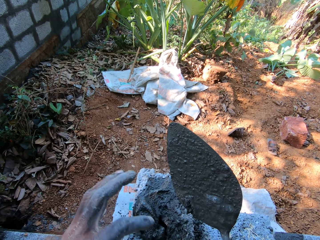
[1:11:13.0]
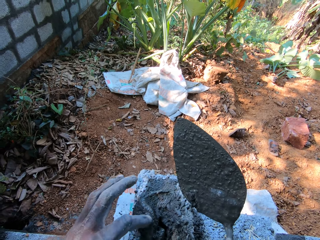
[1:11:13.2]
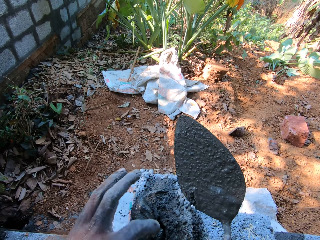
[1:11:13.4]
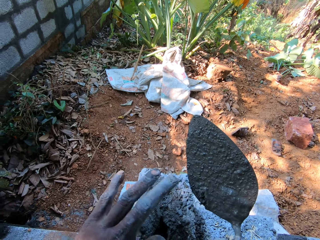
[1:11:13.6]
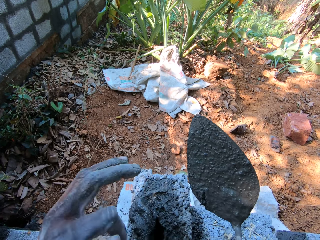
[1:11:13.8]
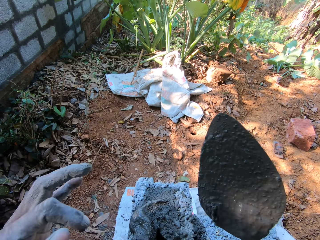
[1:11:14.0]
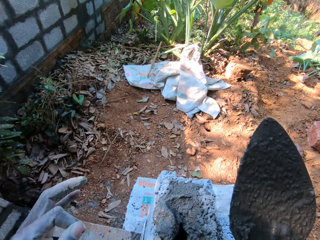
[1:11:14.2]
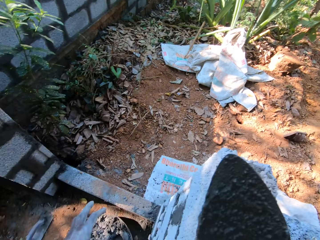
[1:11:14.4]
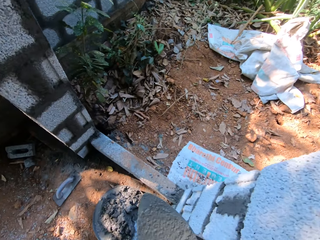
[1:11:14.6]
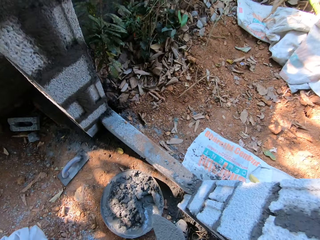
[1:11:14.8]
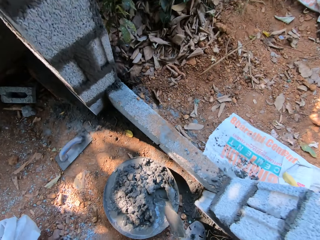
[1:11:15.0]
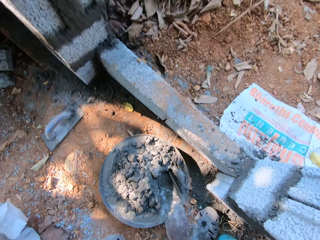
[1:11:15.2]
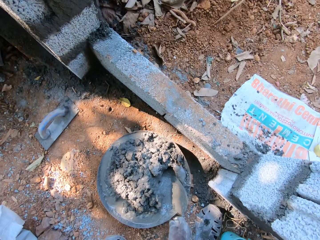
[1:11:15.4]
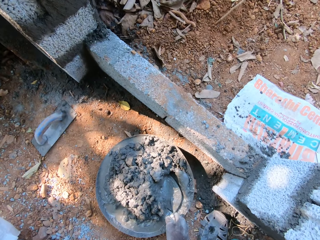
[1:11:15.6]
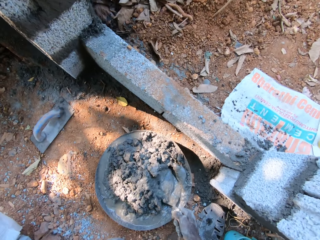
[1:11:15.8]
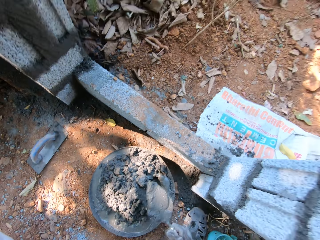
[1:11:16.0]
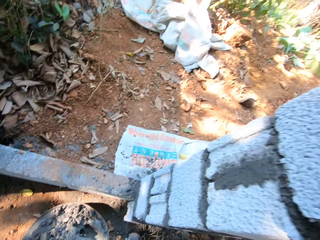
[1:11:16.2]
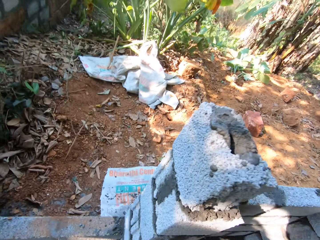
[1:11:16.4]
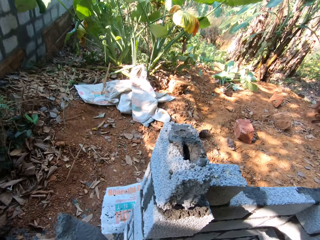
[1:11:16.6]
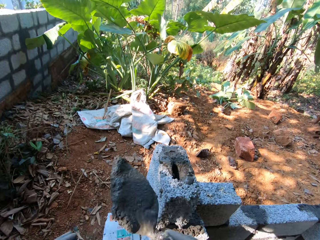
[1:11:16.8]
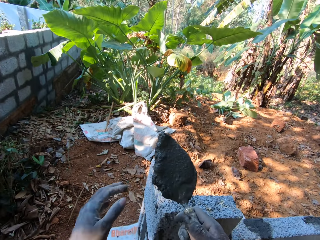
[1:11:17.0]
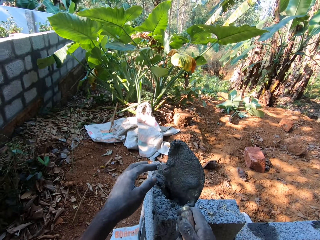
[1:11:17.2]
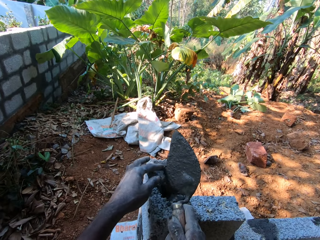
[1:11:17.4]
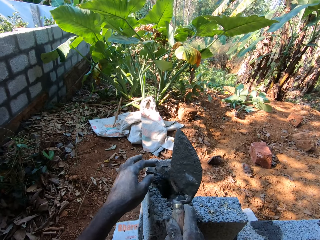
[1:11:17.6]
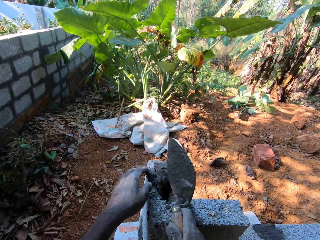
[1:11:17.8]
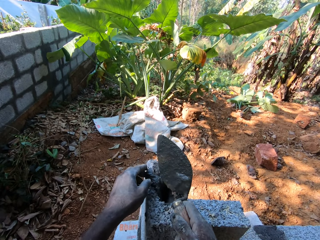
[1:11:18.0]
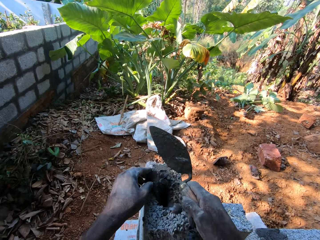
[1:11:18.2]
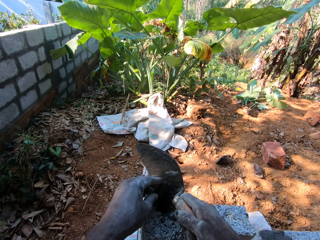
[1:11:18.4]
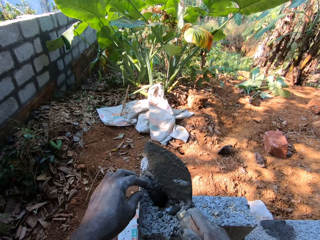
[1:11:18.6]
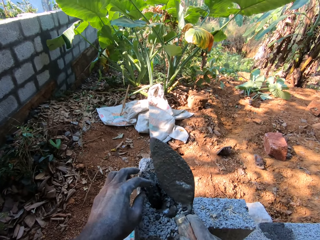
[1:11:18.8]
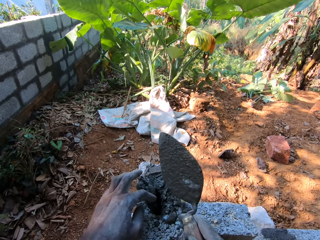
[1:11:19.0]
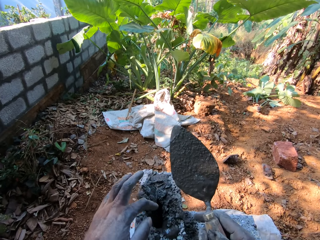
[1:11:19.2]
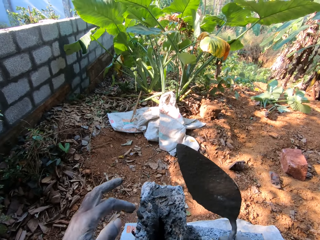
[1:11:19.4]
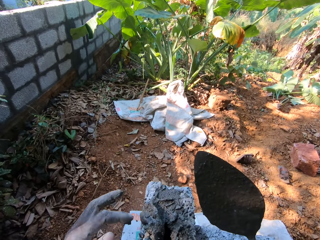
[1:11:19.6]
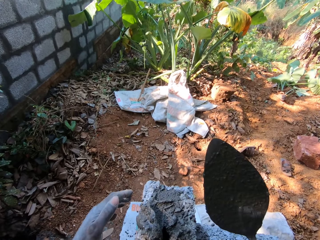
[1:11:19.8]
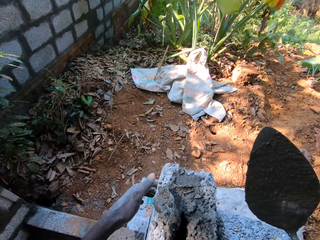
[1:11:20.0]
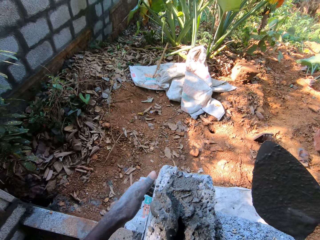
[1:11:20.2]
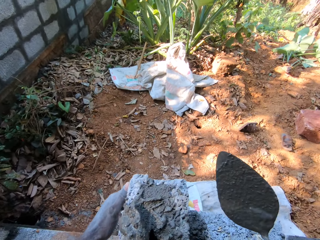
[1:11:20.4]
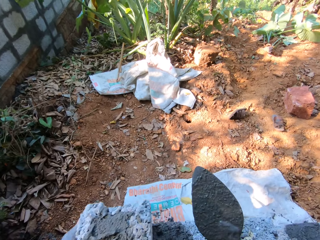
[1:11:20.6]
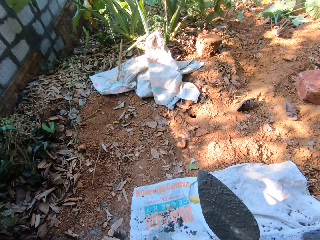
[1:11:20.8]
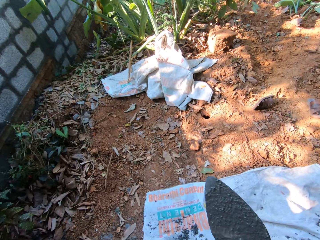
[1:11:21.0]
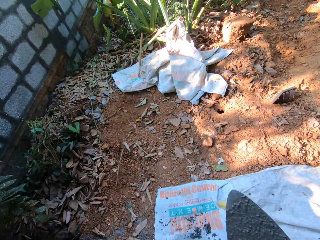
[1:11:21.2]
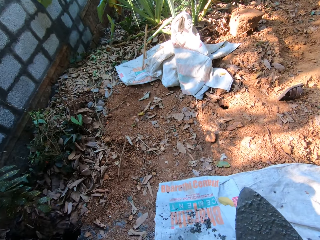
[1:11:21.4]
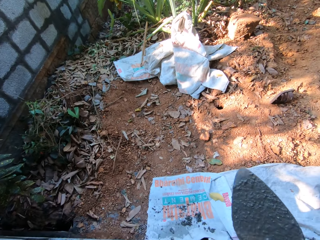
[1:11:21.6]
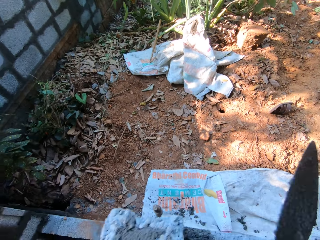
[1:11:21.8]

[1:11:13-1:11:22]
The camera wearer scrapes the mortar from the block with his left hand. He takes the mortar from the head pan with the hand trowel in his right hand. He pours the mortar into the block hole with the hand trowel in his right hand. He scrapes the mortar from the block with his left hand. He scrapes the mortar from the block with the hand trowel in his right hand.

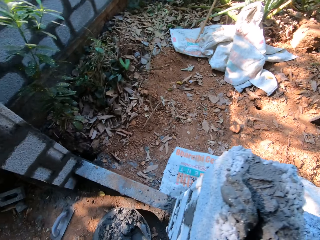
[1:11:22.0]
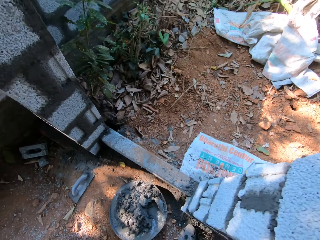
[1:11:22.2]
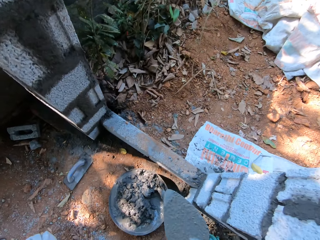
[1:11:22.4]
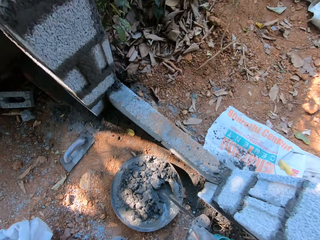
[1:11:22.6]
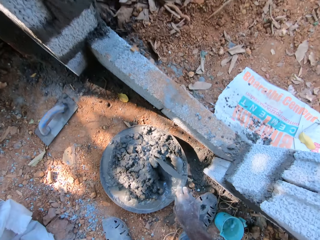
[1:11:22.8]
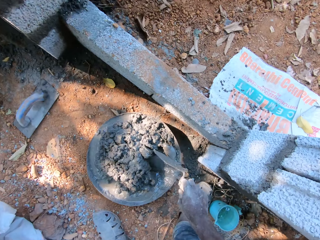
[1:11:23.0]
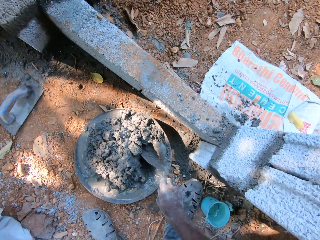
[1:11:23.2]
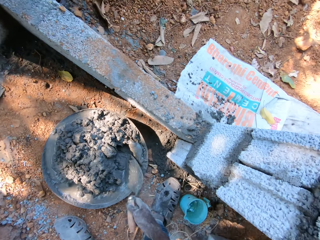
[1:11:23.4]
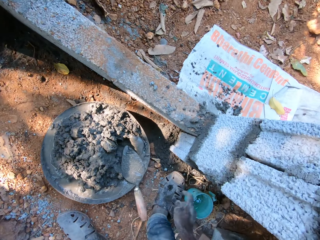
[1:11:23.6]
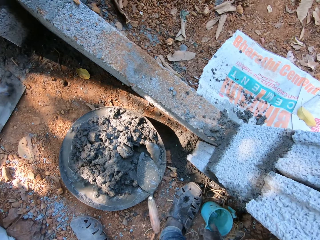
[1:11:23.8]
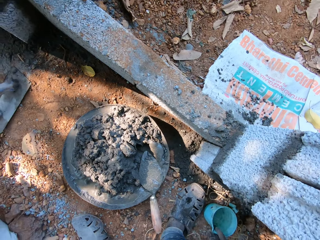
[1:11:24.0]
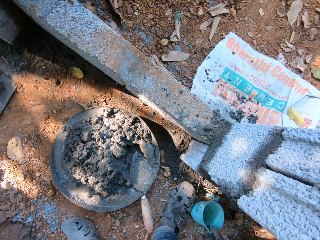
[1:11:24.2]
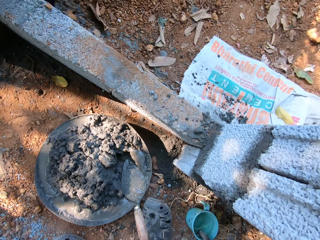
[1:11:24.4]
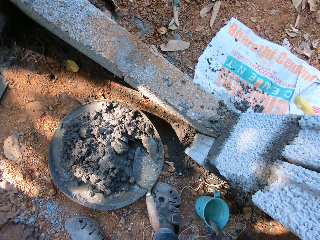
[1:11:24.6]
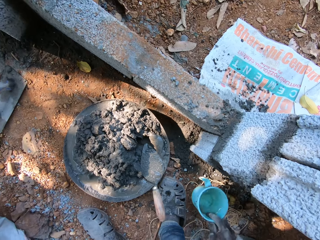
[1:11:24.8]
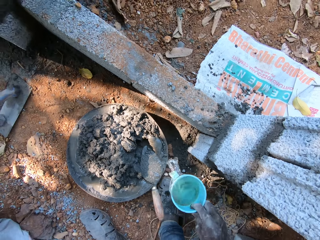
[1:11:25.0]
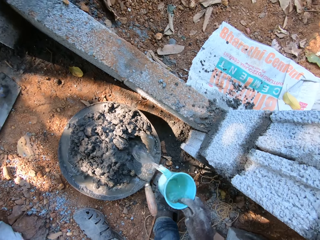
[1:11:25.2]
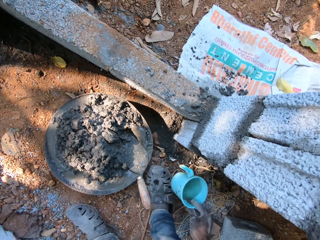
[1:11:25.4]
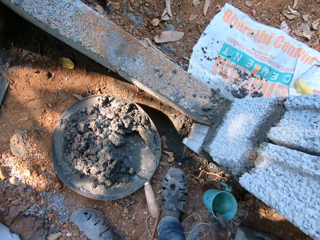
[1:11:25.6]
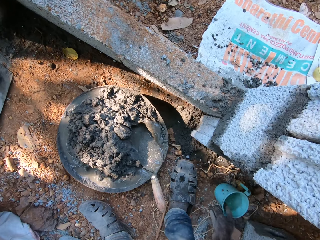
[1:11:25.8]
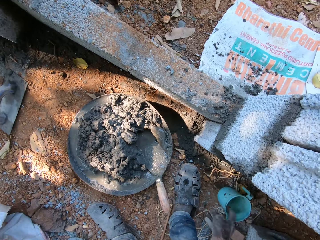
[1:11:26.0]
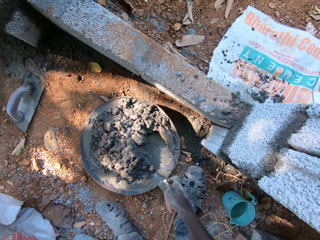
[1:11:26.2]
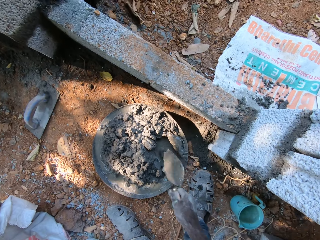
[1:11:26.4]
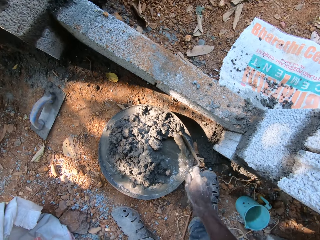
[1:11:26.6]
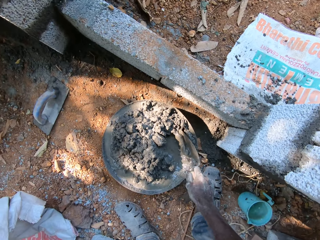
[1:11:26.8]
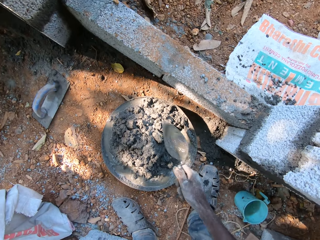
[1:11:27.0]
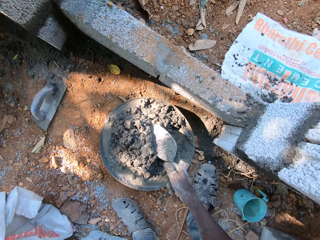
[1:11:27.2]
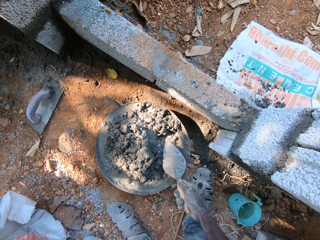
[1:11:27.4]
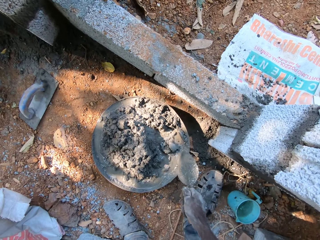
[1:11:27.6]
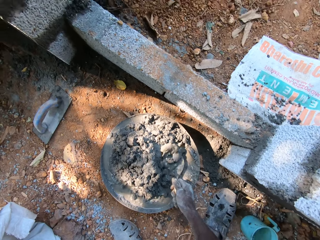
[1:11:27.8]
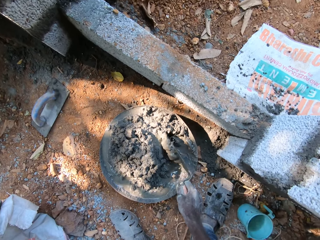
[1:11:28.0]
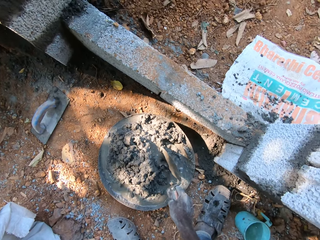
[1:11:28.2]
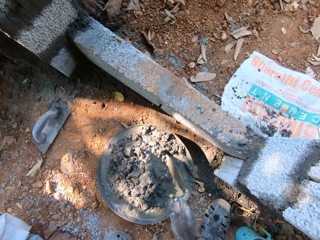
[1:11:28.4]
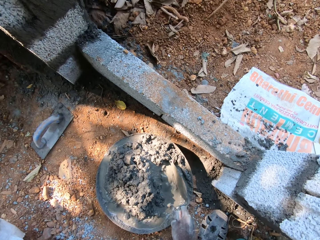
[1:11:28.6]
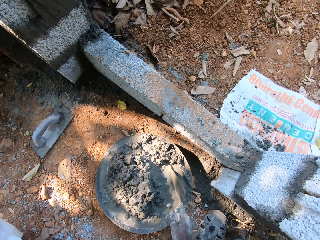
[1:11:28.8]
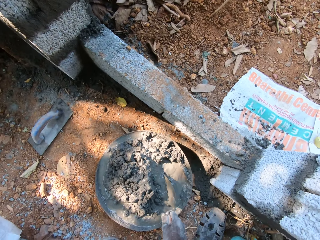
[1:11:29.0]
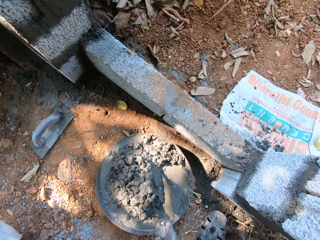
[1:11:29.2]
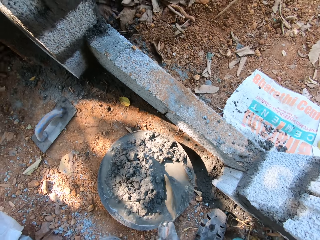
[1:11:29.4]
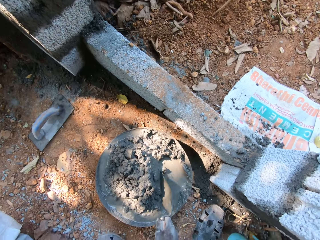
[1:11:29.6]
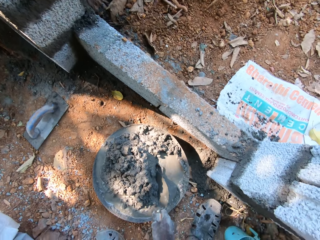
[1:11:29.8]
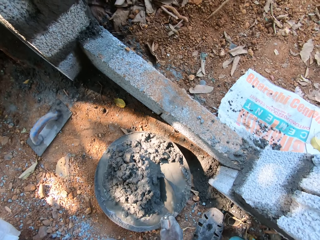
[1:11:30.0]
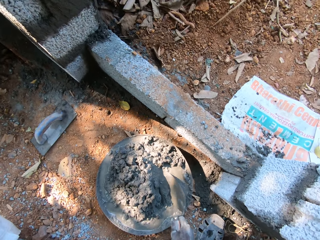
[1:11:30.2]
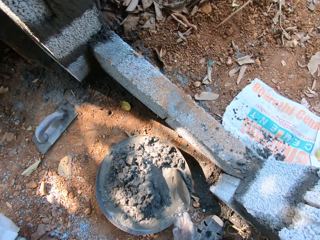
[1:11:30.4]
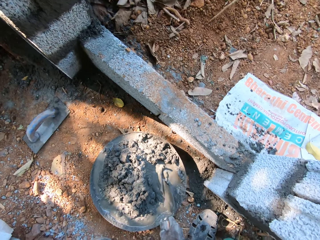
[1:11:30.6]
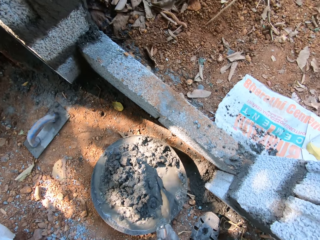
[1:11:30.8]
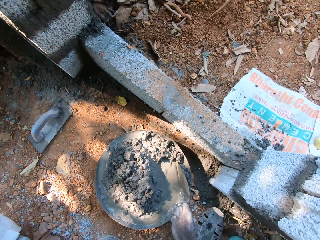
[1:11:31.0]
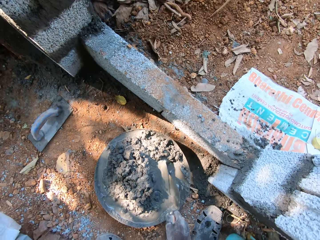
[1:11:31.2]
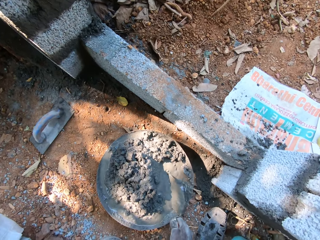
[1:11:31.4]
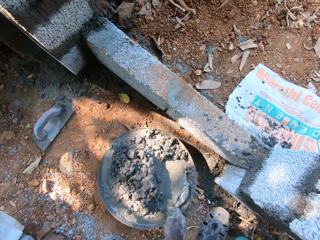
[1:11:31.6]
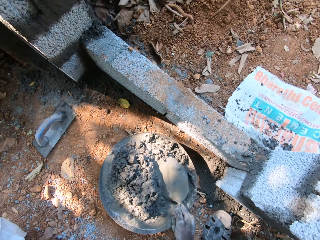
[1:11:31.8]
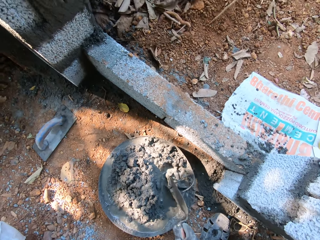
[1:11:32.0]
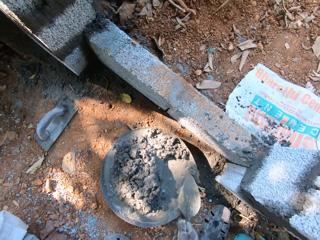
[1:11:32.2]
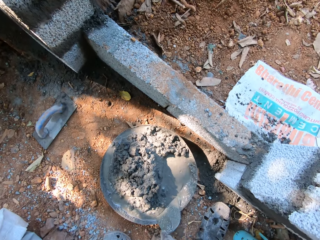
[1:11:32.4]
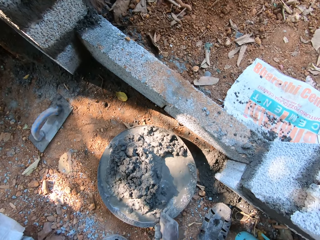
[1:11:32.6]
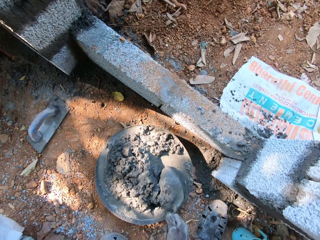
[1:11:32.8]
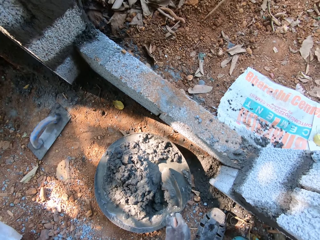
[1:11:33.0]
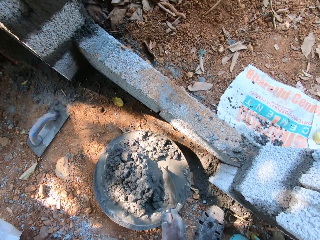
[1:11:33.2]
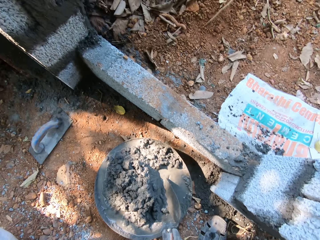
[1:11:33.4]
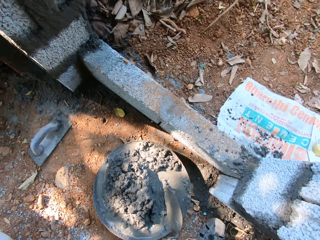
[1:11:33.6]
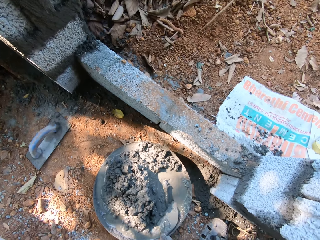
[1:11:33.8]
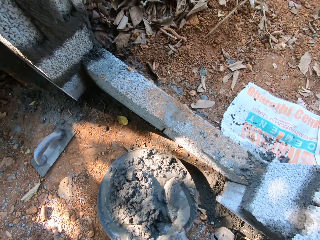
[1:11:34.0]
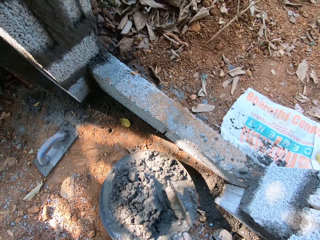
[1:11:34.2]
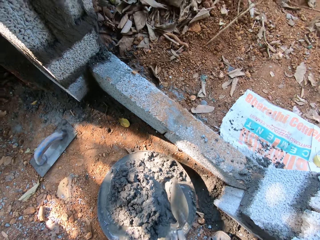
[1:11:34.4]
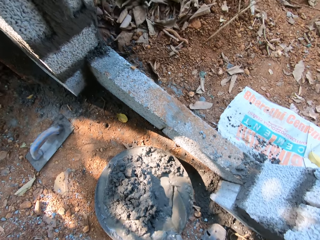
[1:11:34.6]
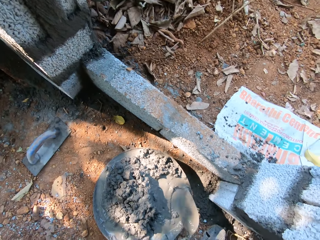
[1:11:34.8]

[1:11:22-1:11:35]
The camera wearer drops the hand trowel in the head pan with his right hand. He picks up the plastic cup of water from the floor with his right hand. He pours water in the head pan from the plastic cup in his right hand. He drops the plastic cup of water on the floor with his right hand. He takes the hand trowel in the head pan with his right hand. He mixes the cement in the head pan with the hand trowel in his right hand.
